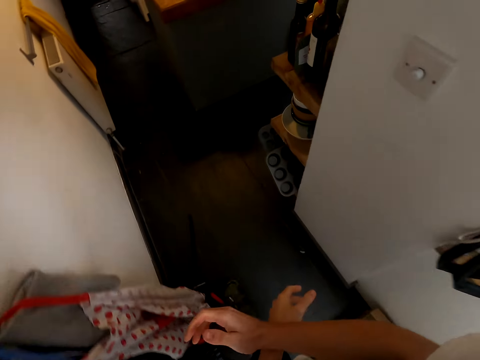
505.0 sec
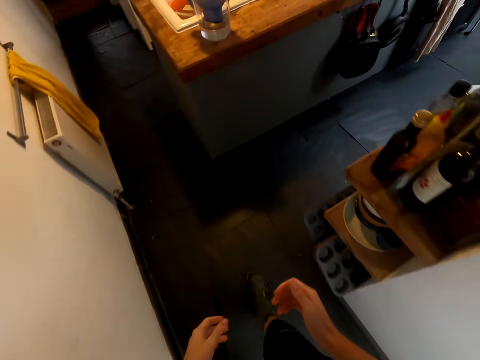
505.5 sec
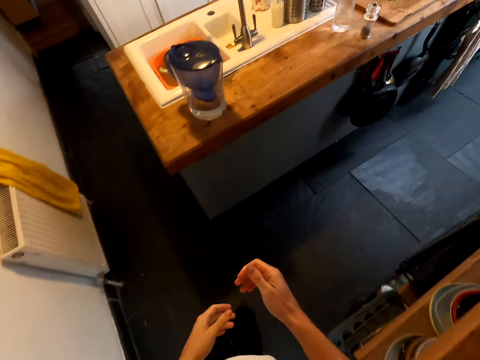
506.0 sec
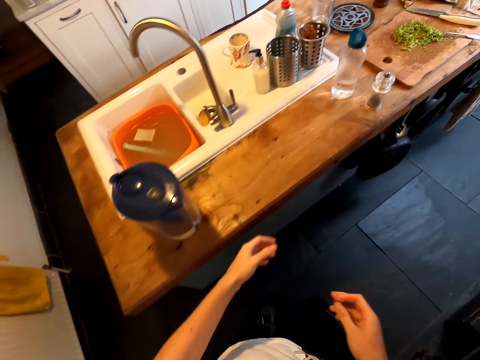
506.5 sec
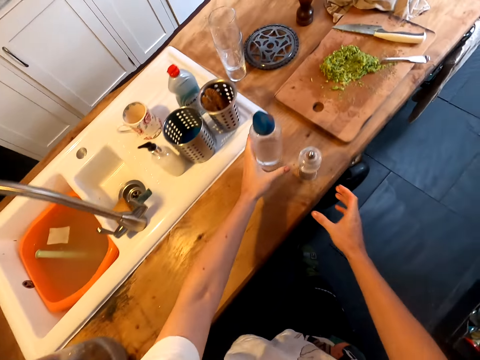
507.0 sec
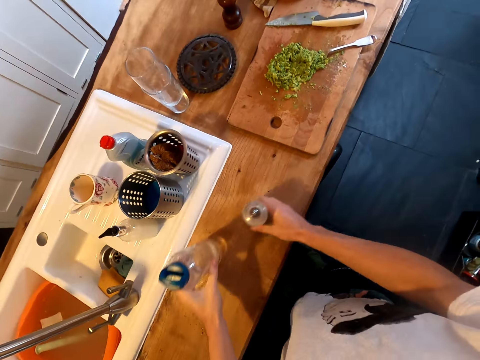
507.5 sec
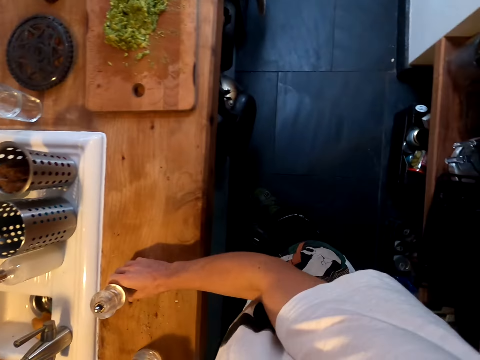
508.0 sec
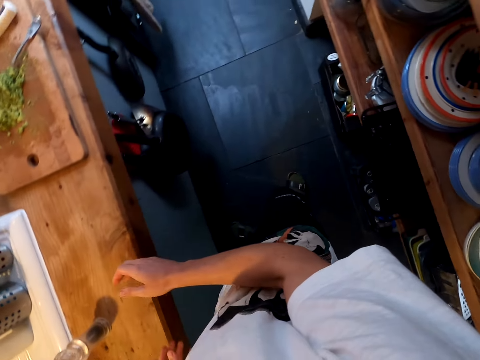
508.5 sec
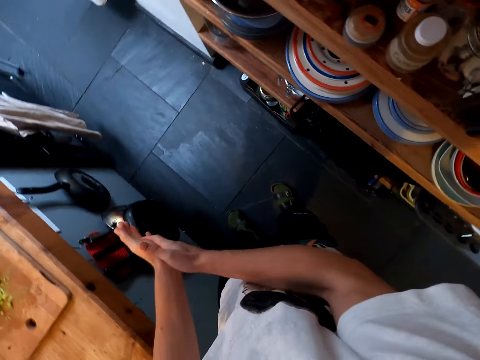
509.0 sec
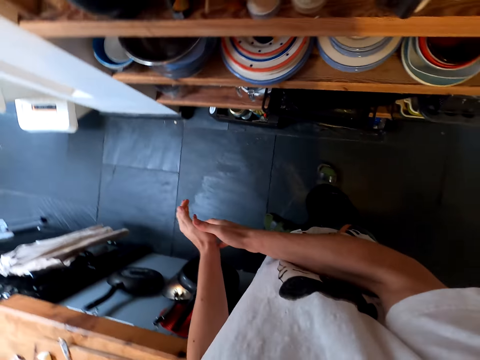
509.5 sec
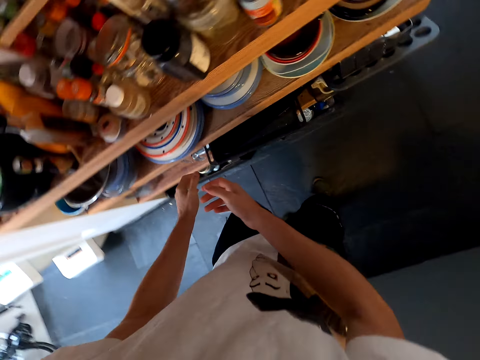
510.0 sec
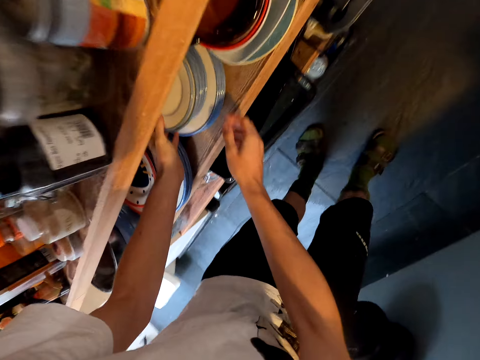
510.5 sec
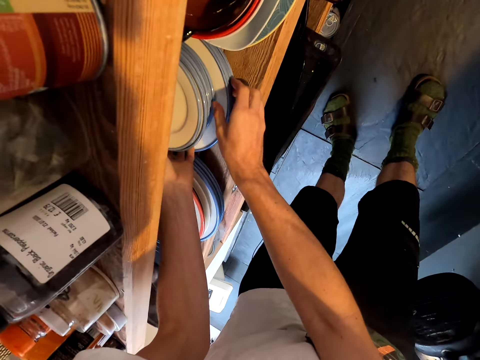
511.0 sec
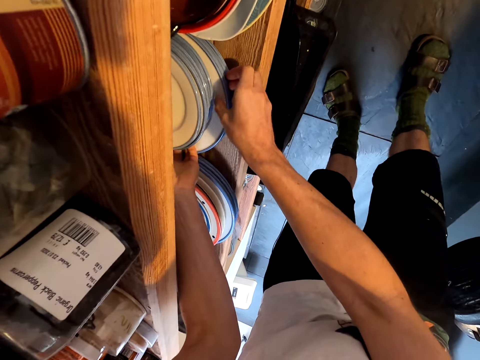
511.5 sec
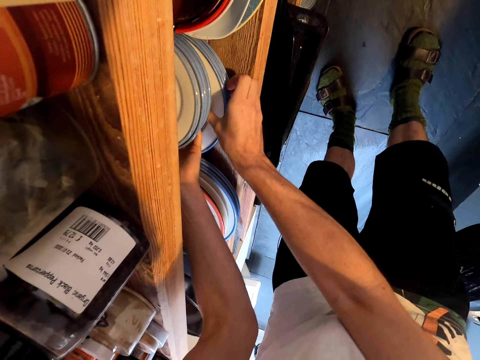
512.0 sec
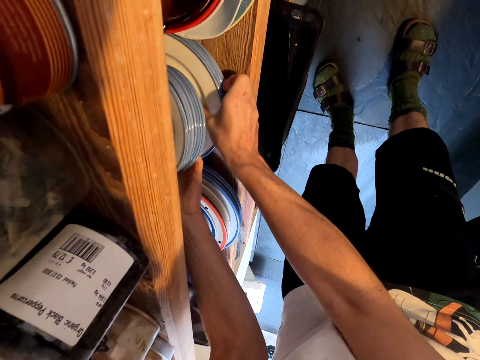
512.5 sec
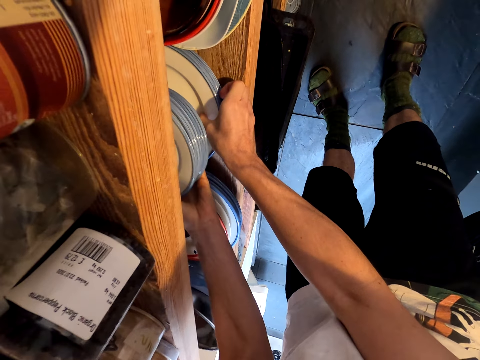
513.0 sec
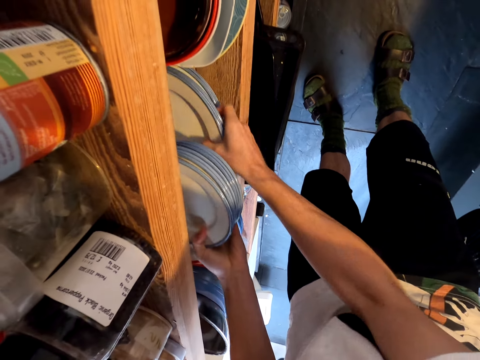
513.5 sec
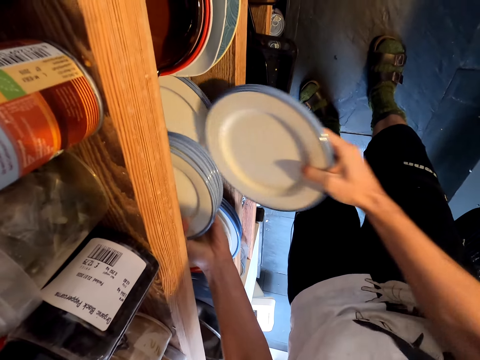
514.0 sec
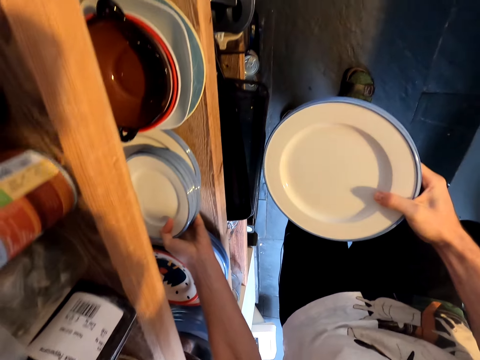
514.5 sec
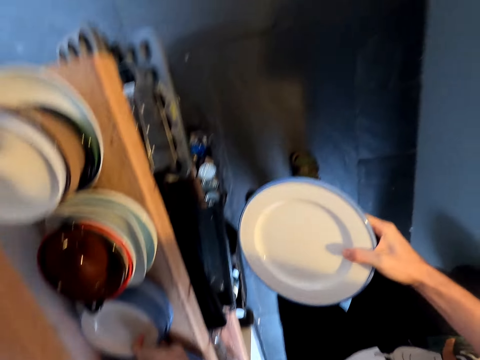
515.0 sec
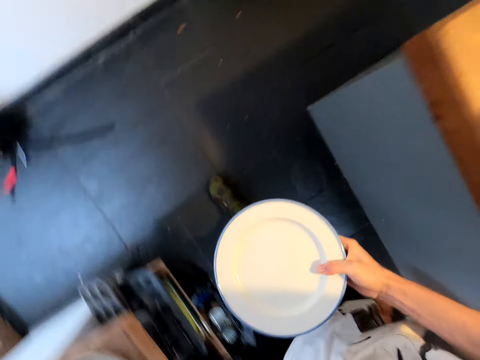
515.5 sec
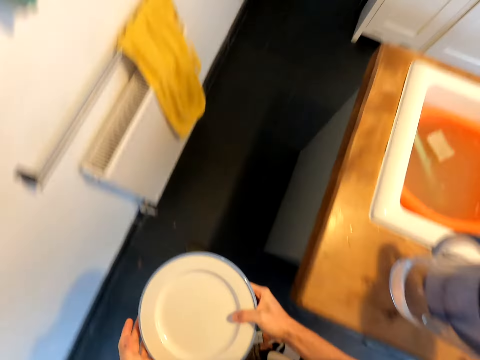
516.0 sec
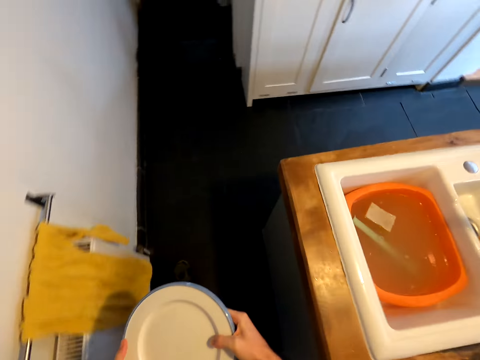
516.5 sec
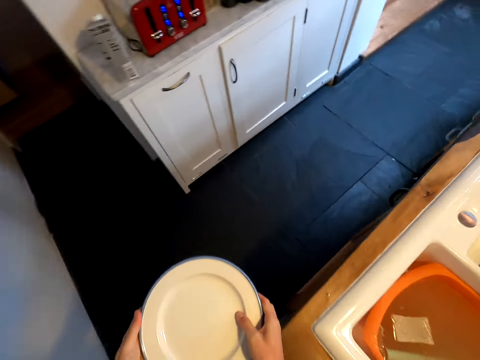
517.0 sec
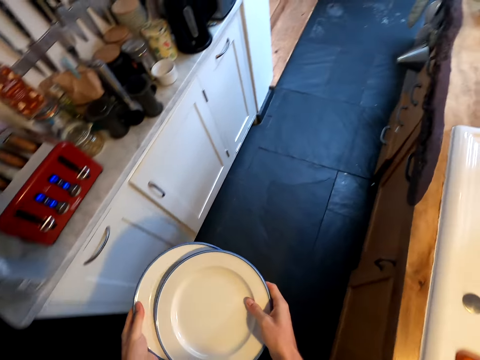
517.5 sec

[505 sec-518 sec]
The camera wearer walks around. They clear the countertop. They move the bottles. They turn around. They pick up plates. They walk in the kitchen.

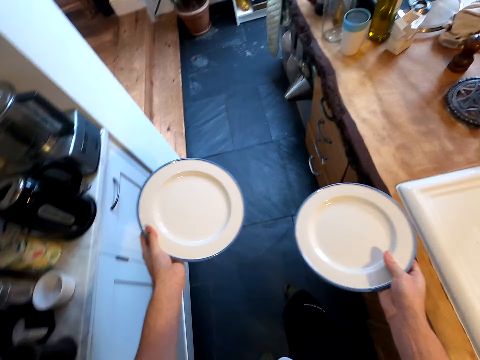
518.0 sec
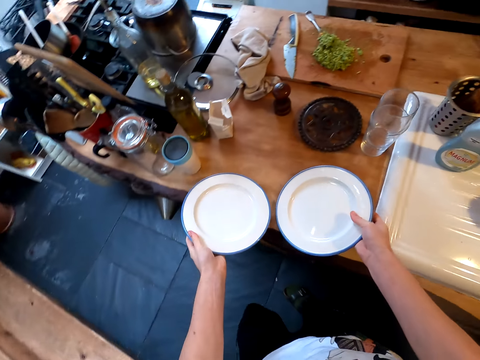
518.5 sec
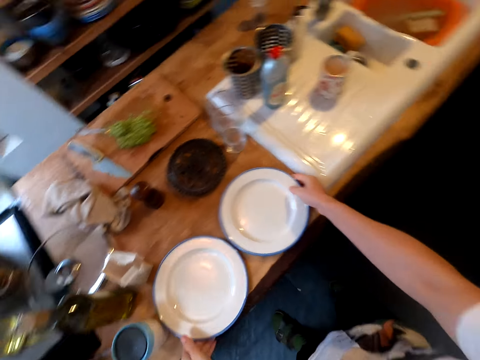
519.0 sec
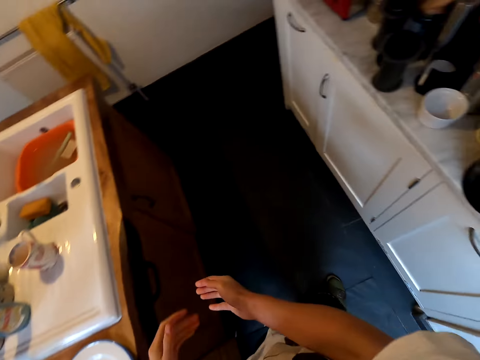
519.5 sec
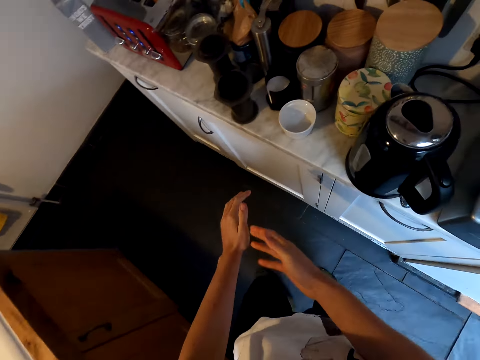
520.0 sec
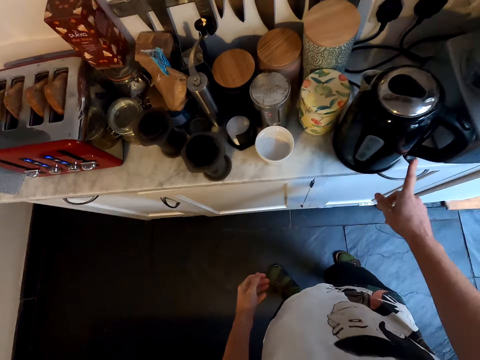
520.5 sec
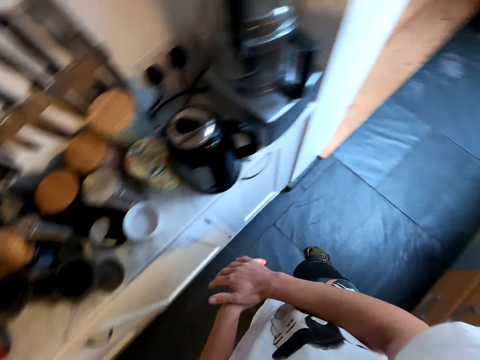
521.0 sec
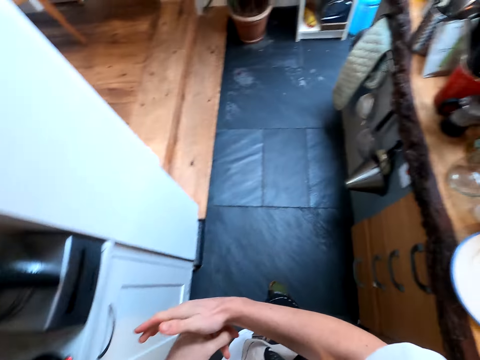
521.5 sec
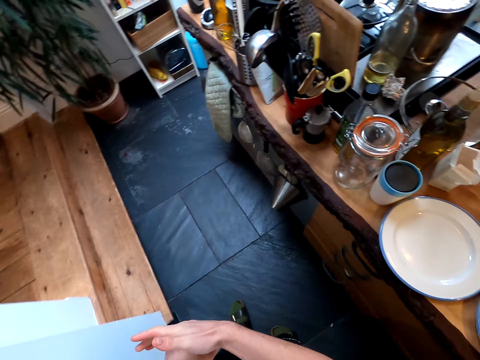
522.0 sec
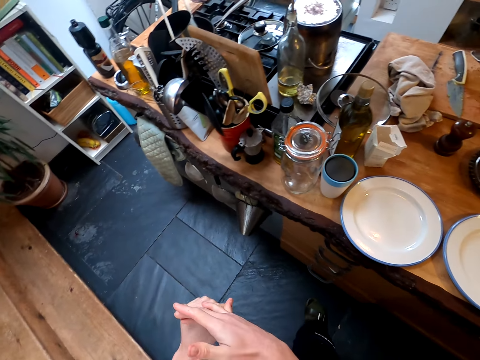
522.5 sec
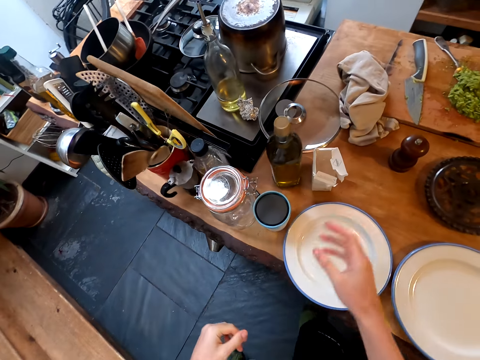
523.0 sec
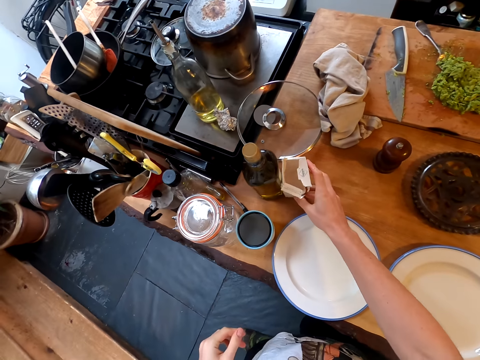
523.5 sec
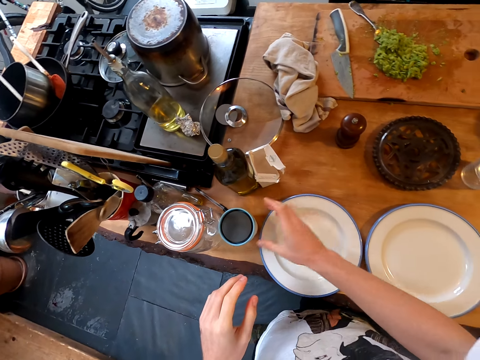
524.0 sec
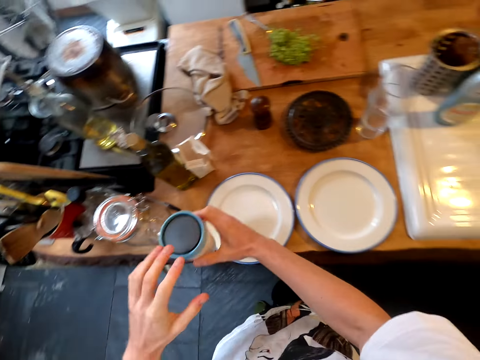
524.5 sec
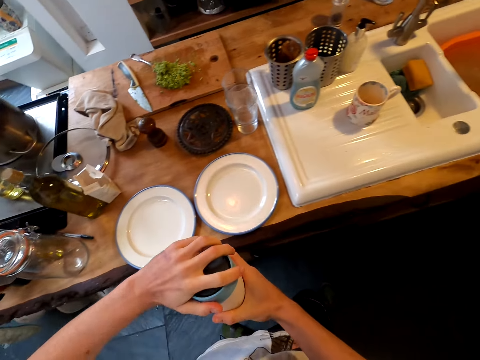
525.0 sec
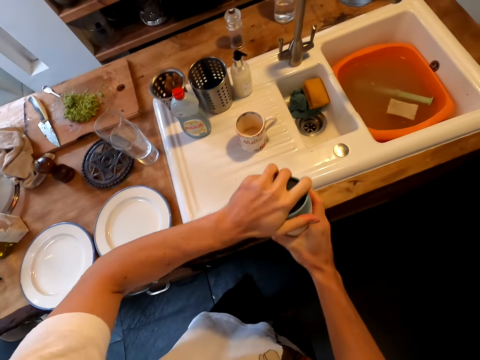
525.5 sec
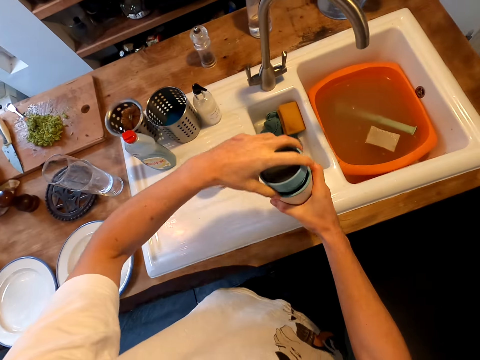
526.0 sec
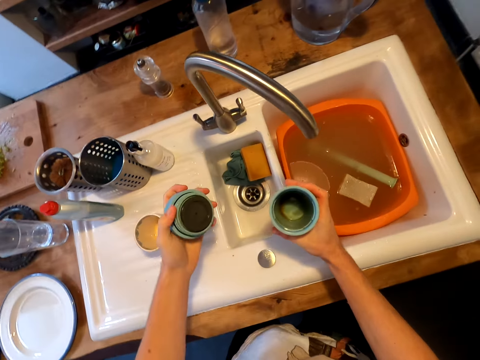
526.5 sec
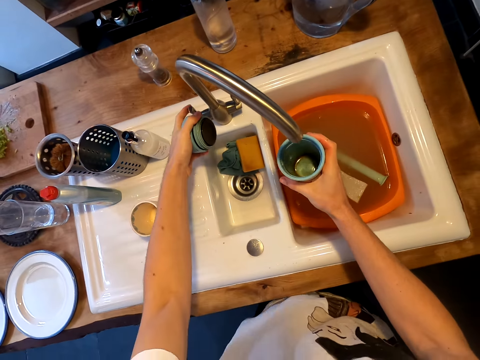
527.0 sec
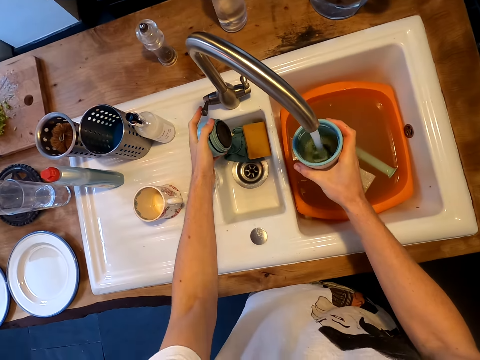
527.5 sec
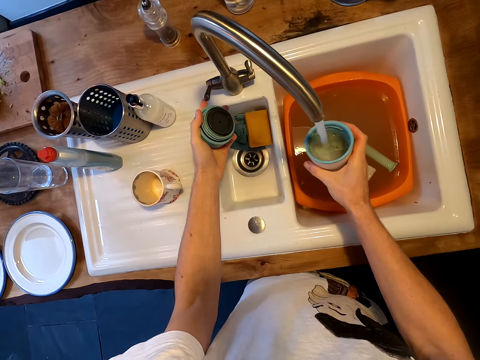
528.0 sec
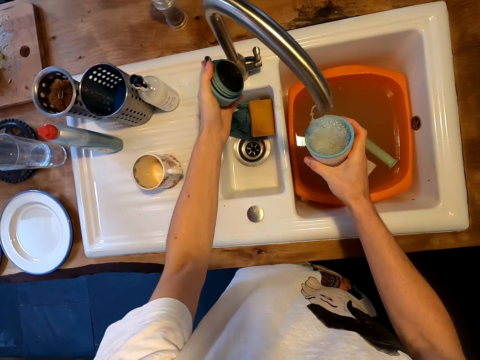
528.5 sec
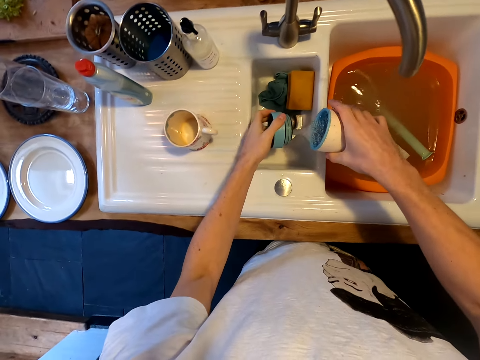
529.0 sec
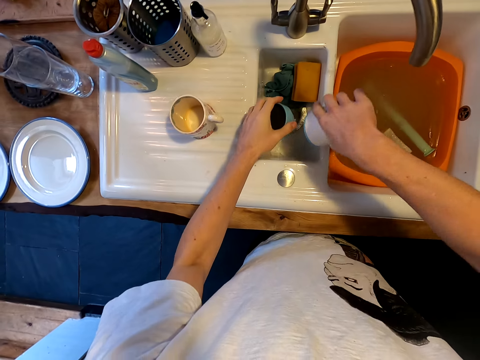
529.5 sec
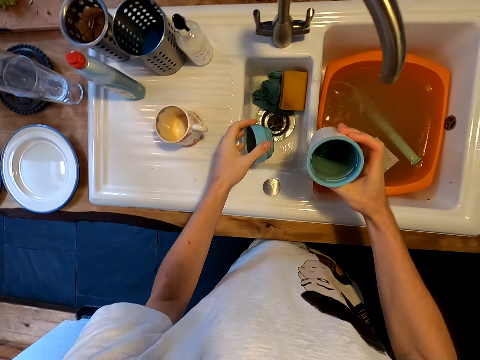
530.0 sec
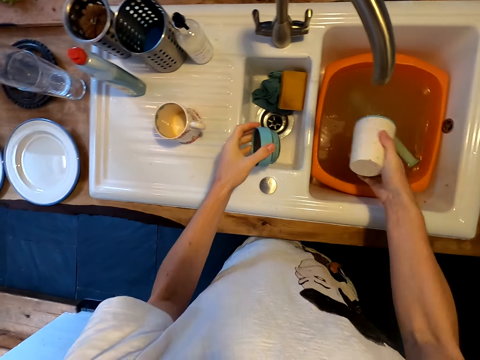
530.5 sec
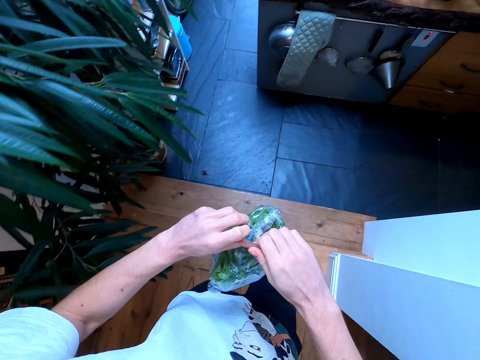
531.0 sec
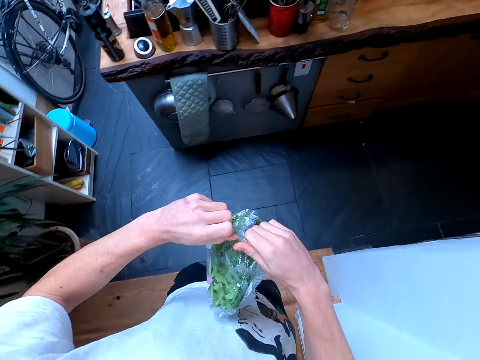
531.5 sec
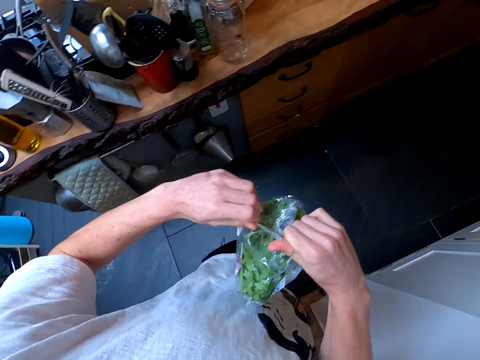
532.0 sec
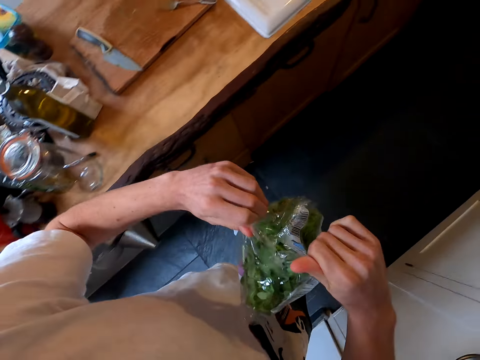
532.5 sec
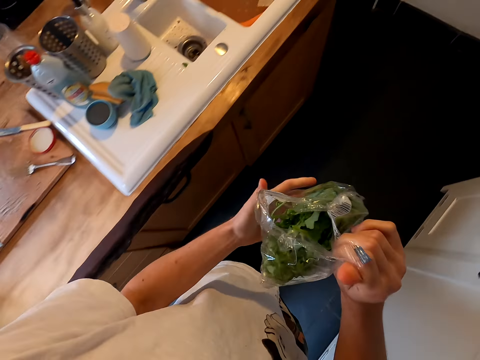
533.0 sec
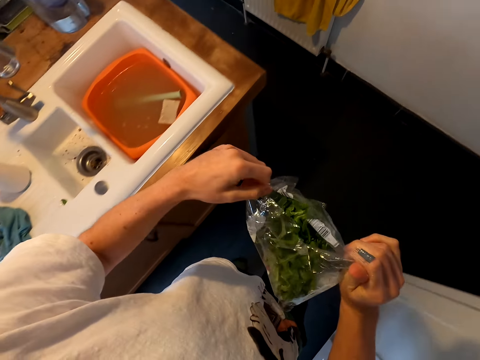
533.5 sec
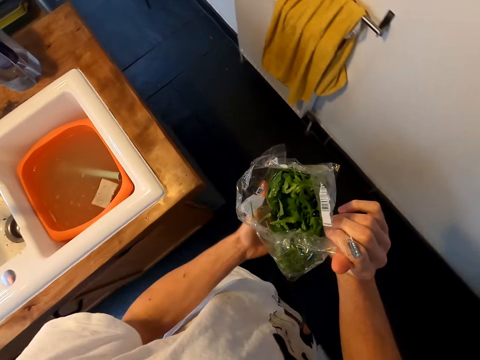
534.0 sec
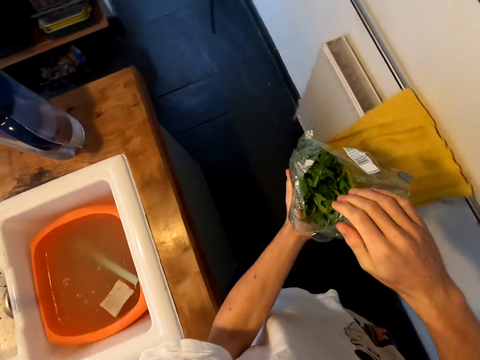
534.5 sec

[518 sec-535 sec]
The camera wearer puts the plate on the countertop. They walk around, turn on the electric kettle, and walk in the kitchen. They touch a box. They move the box. They pick up a flask or cup. They open the flask. They open the tap. They rinse the flask. They fill the cup with water. They close the tap. They pour water in the sink. They look at the flask. They open a sachet. They unfold the vegetables.
